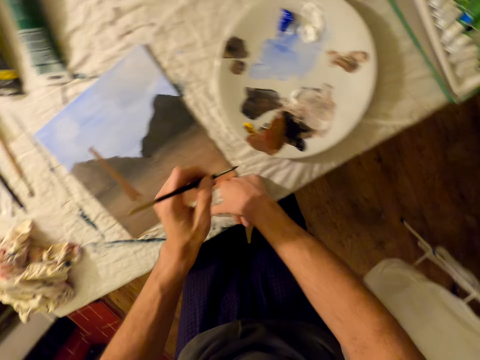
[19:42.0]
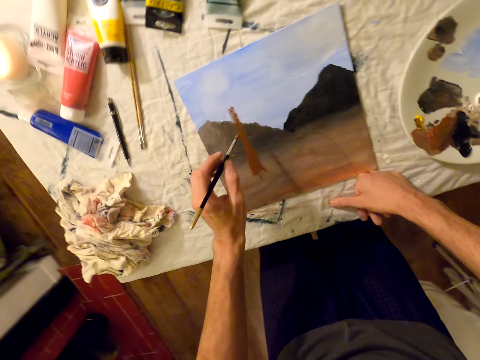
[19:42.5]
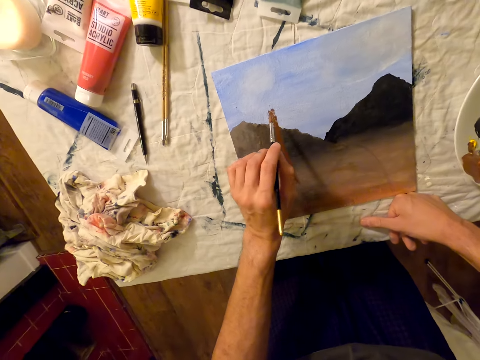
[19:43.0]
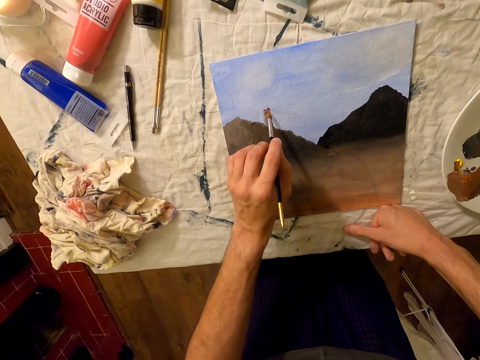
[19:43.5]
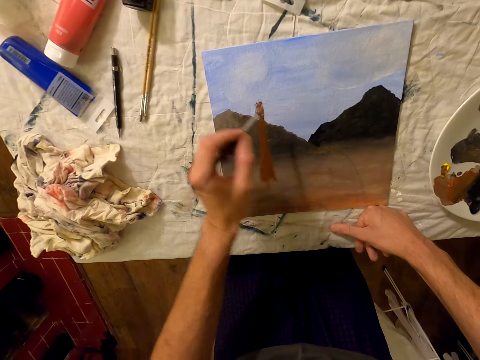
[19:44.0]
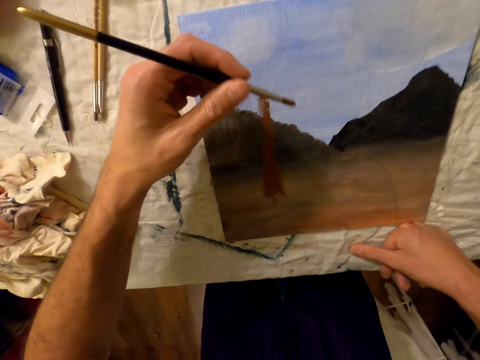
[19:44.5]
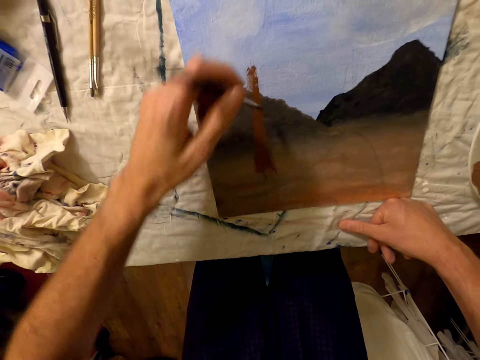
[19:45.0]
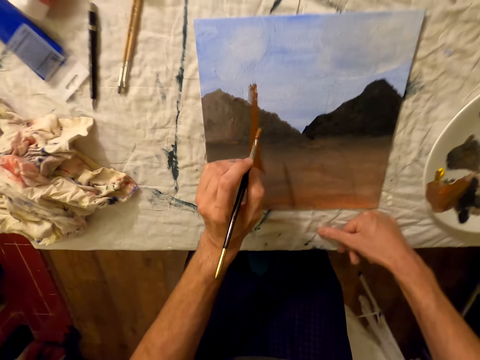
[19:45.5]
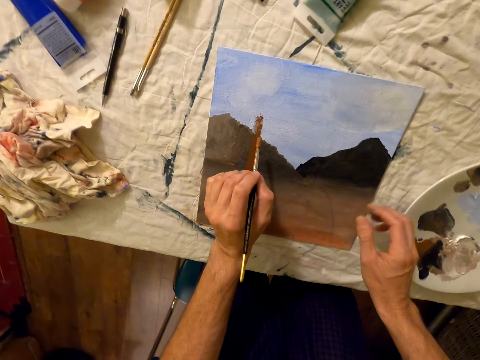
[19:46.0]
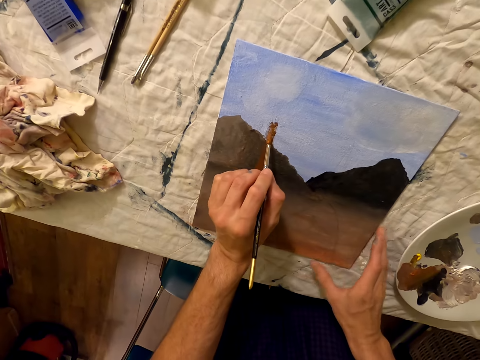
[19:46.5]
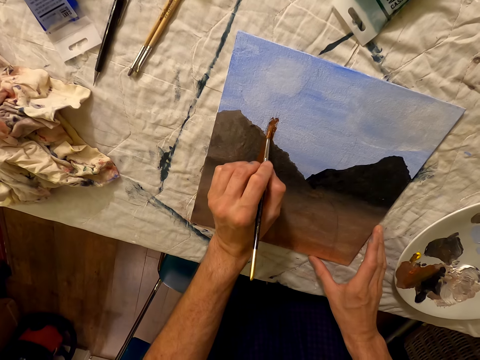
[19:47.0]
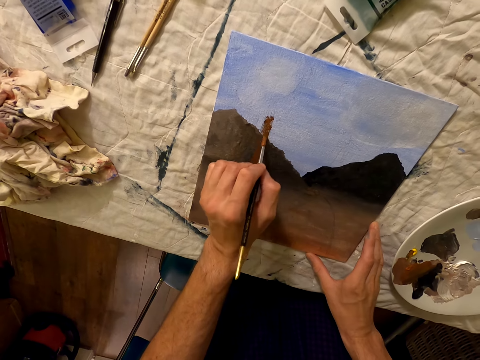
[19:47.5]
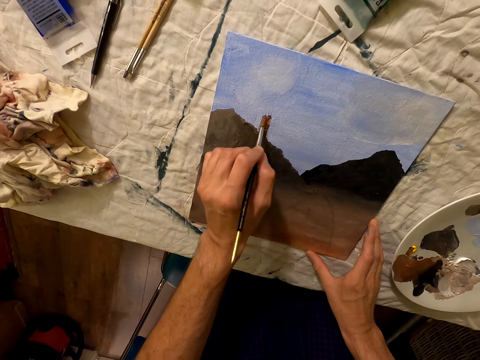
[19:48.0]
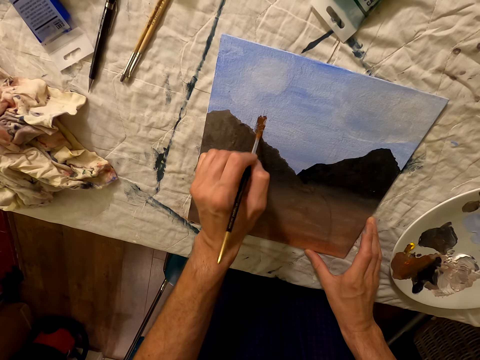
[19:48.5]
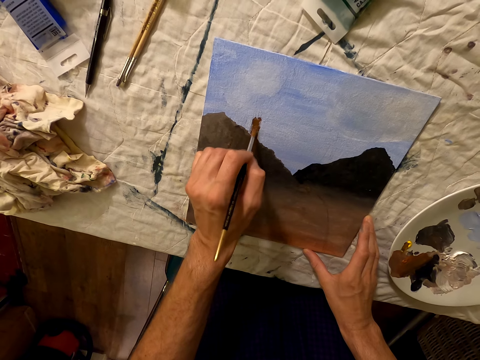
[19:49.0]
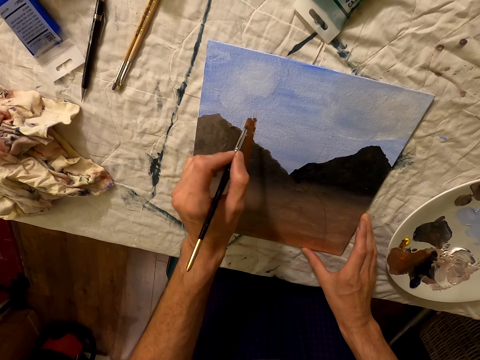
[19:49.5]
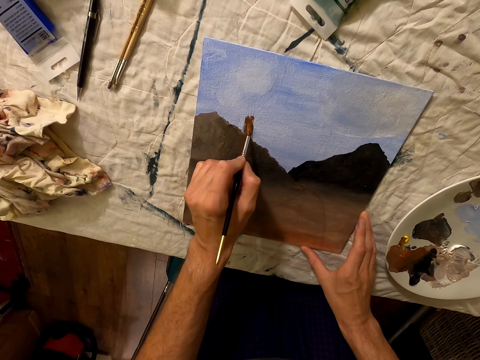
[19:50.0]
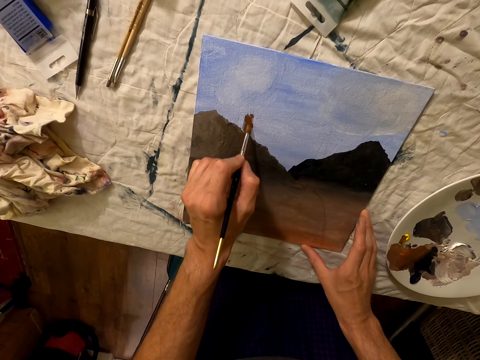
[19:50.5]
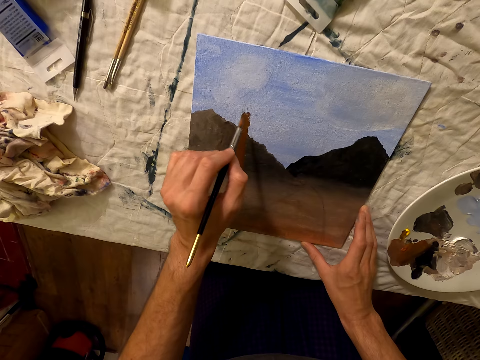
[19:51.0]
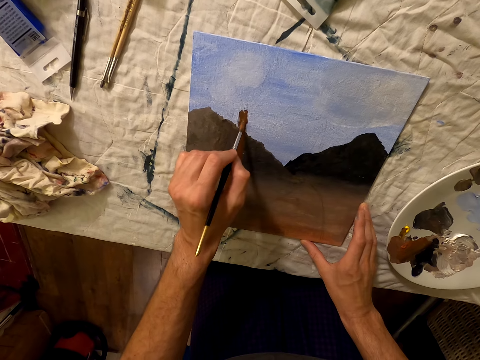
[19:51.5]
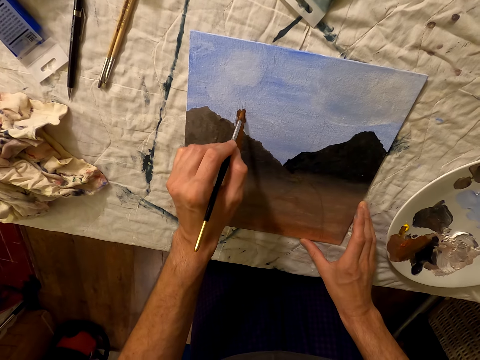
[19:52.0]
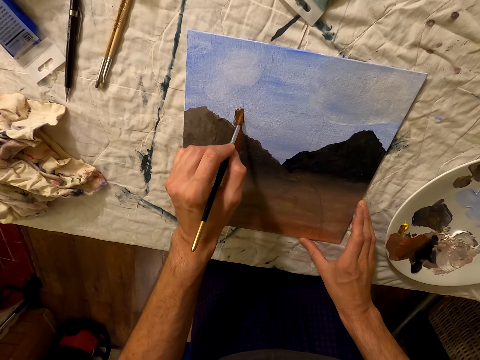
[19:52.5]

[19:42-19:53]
The camera wearer paints a painting with a brush on the board. He holds the board with his right hand. He paints on the board.

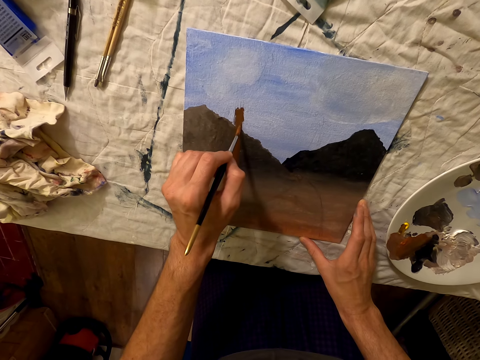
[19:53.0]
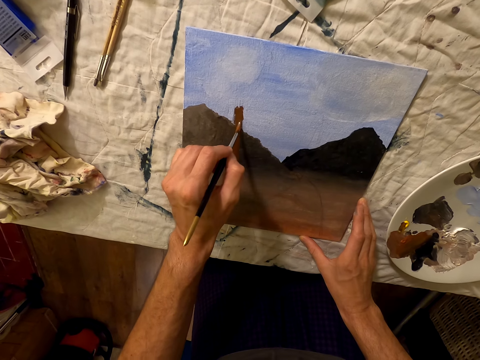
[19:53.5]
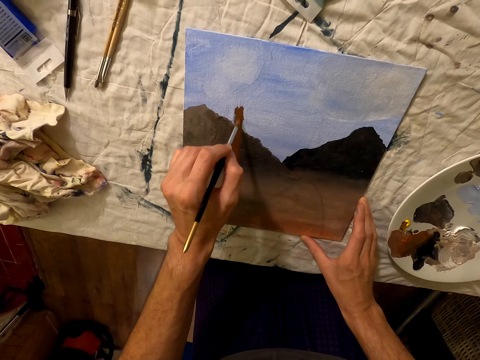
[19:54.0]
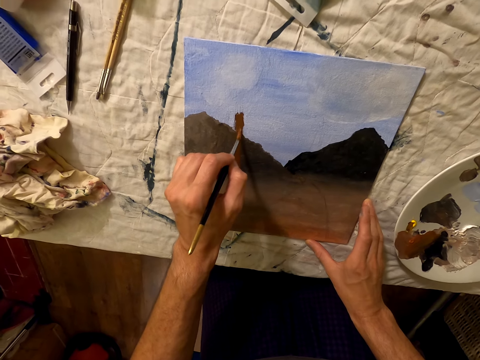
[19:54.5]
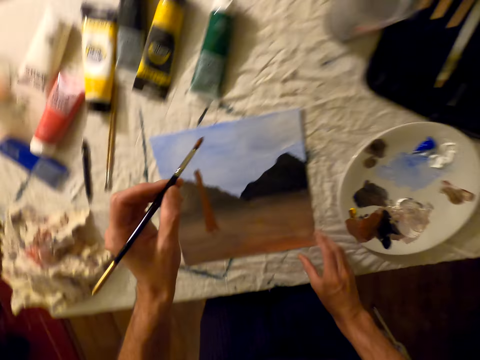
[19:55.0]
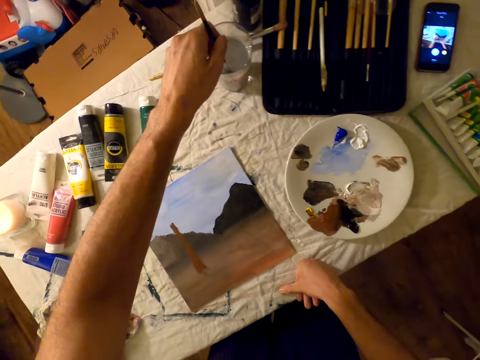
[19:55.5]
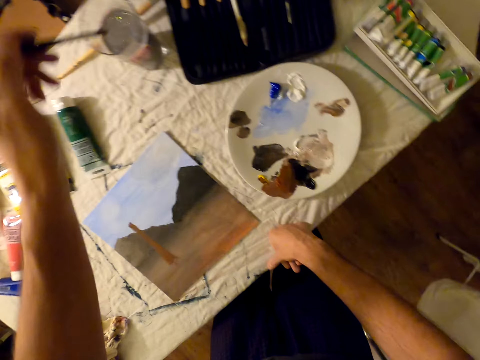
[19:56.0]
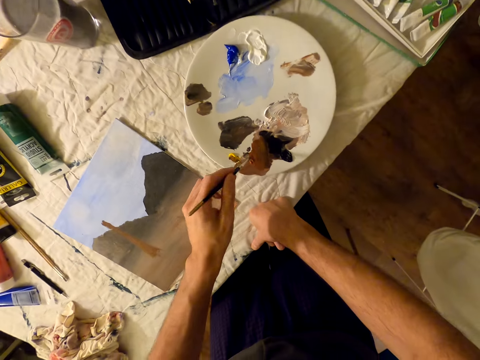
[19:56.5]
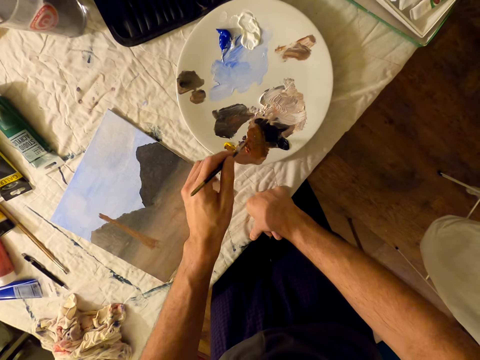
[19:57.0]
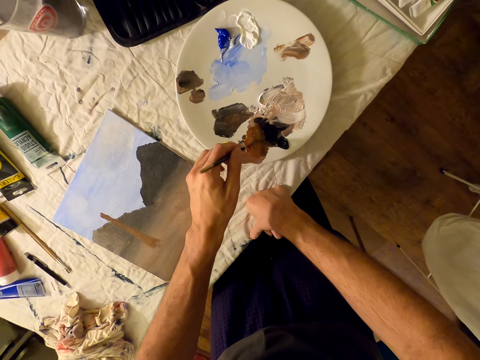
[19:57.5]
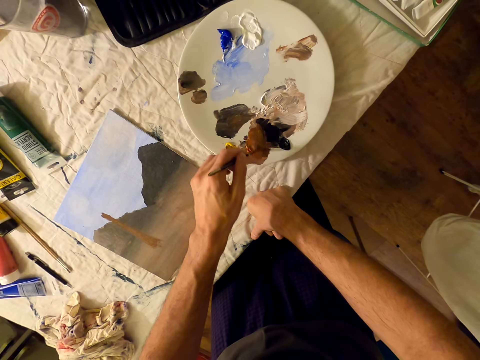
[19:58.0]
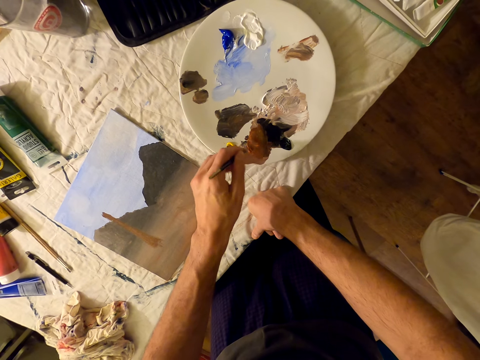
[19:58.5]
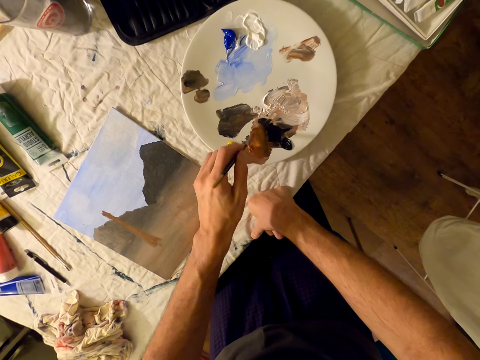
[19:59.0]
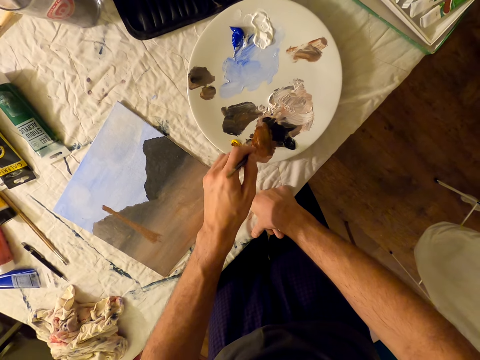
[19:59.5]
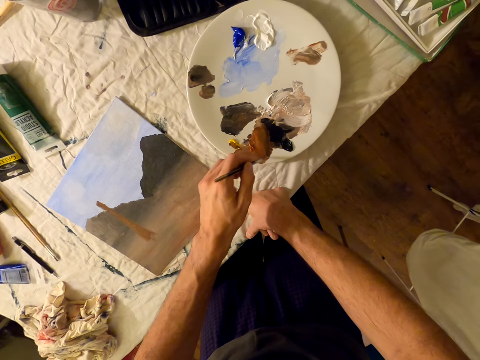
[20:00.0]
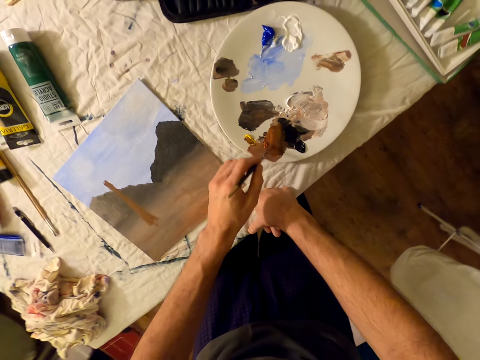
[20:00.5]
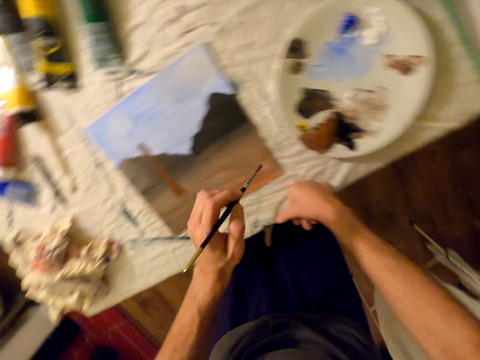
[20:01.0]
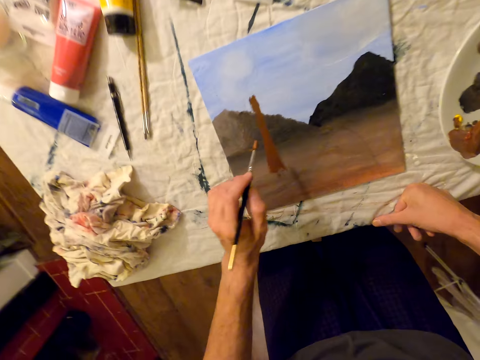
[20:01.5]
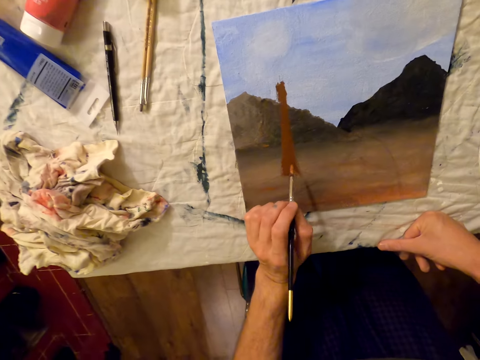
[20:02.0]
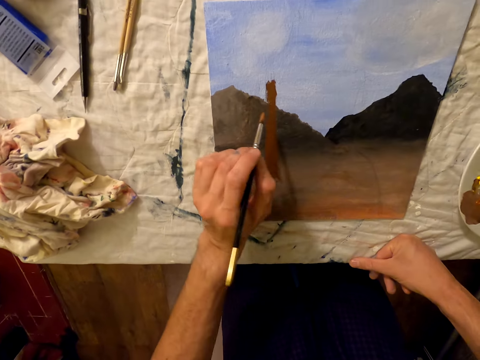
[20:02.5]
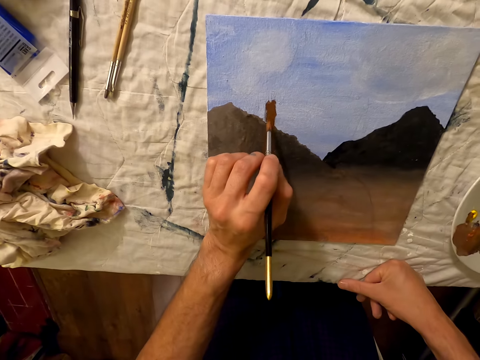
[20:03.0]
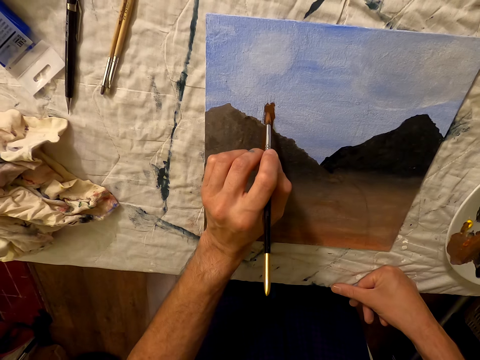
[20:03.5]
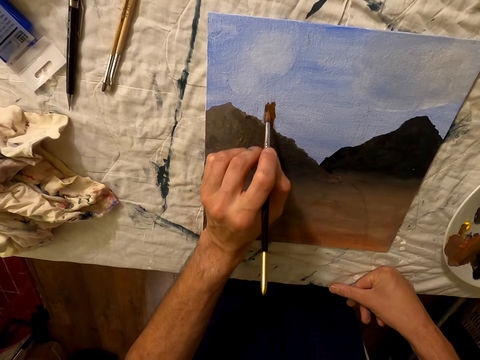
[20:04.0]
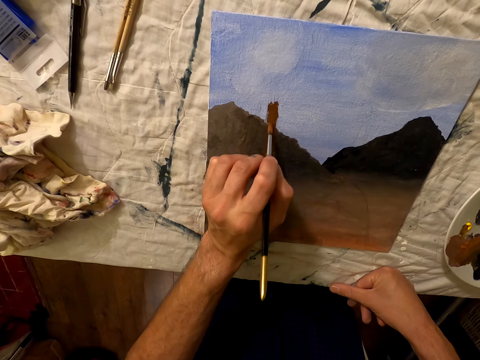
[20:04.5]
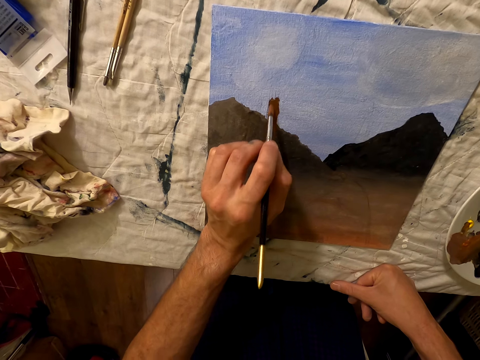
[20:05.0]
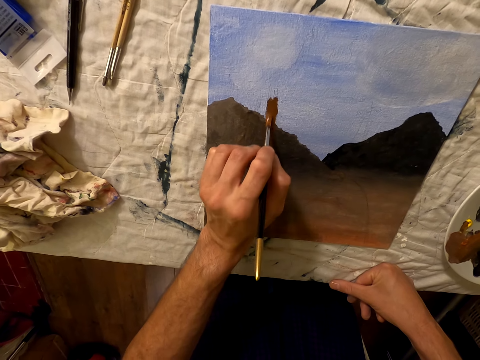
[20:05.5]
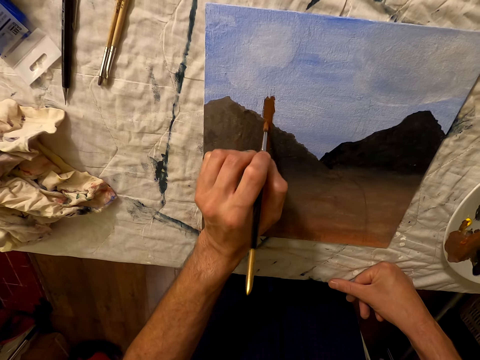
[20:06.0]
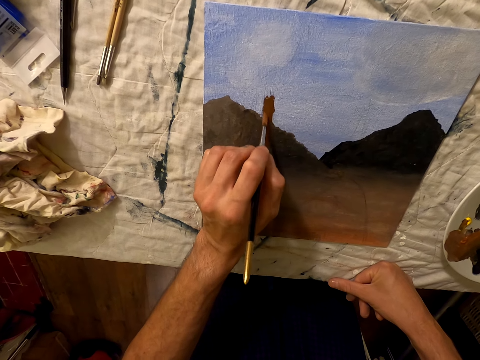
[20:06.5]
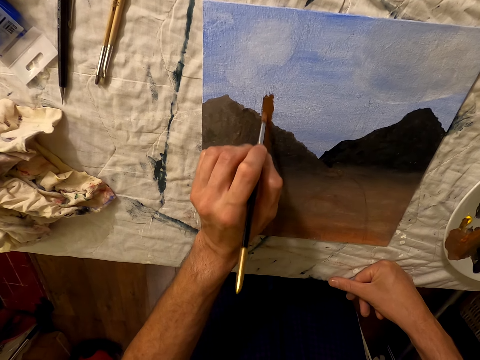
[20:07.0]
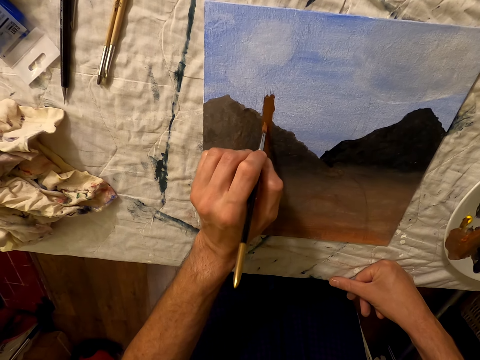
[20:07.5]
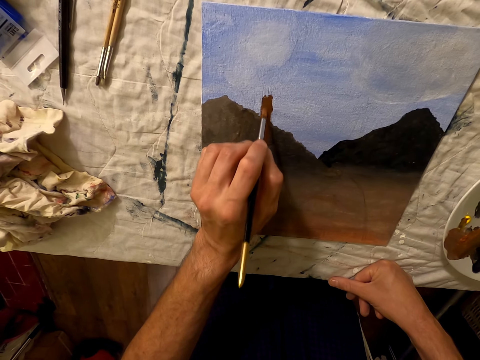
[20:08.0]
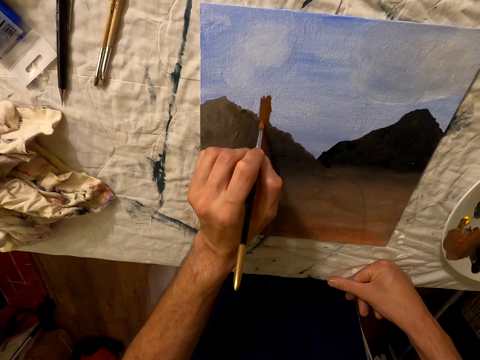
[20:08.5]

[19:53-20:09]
The camera wearer dips the brush in the water. They pick the color from the plate with the brush. They paint a painting with the brush on the board.
